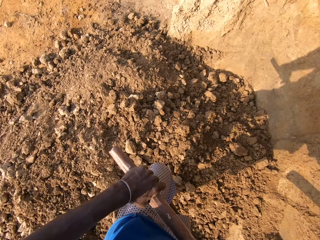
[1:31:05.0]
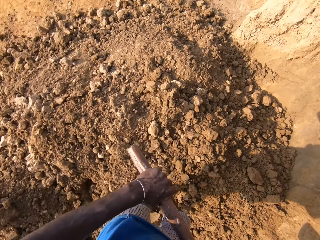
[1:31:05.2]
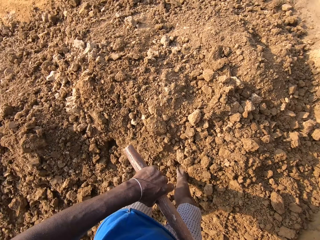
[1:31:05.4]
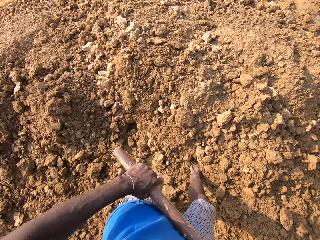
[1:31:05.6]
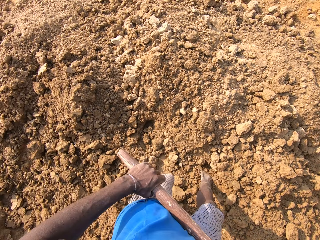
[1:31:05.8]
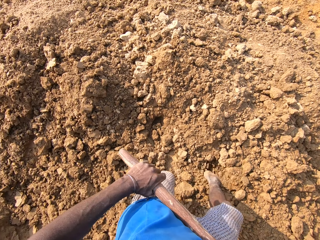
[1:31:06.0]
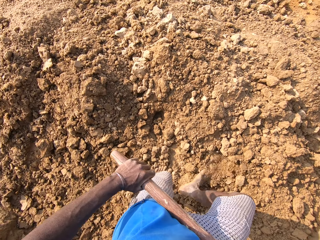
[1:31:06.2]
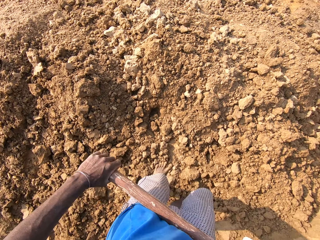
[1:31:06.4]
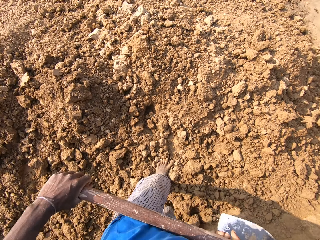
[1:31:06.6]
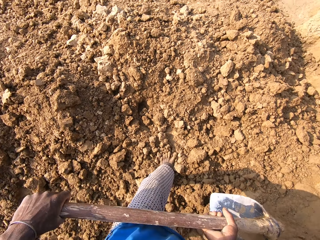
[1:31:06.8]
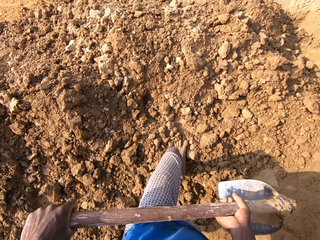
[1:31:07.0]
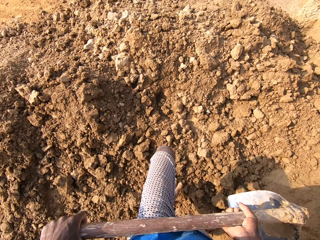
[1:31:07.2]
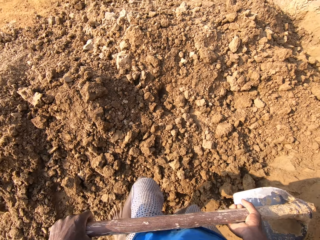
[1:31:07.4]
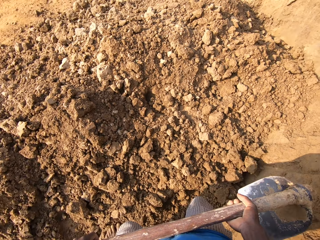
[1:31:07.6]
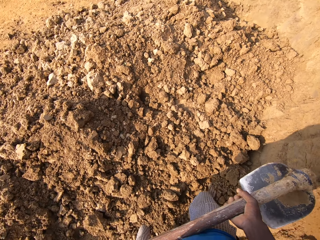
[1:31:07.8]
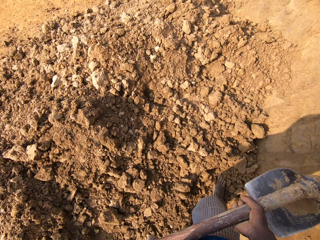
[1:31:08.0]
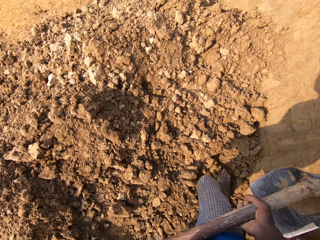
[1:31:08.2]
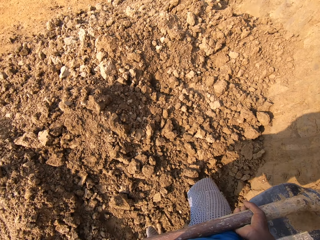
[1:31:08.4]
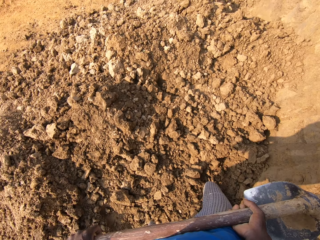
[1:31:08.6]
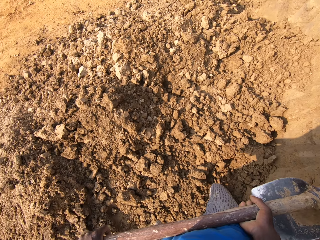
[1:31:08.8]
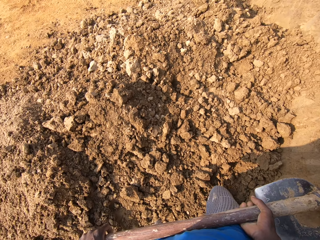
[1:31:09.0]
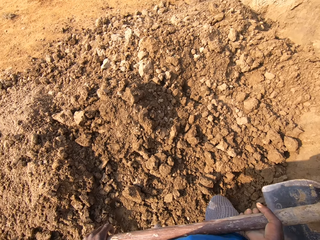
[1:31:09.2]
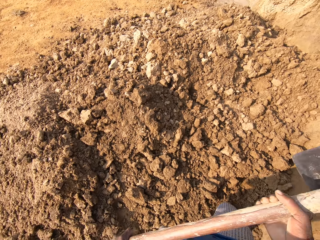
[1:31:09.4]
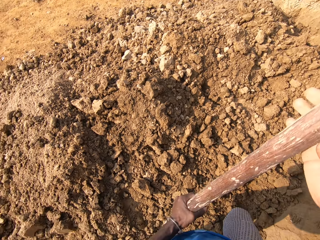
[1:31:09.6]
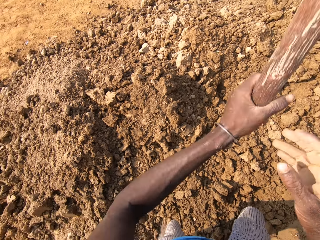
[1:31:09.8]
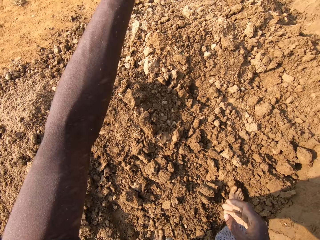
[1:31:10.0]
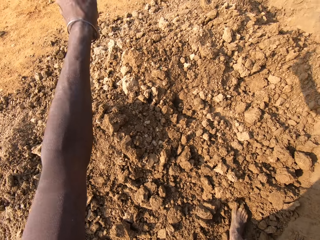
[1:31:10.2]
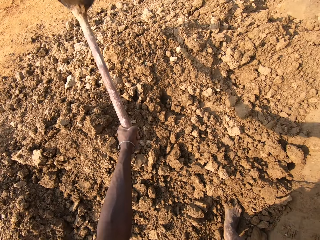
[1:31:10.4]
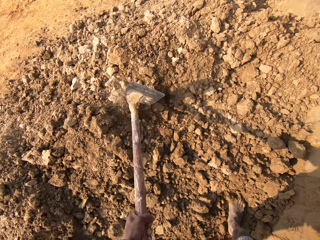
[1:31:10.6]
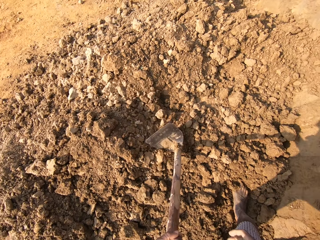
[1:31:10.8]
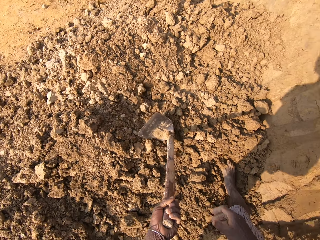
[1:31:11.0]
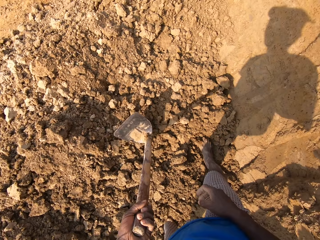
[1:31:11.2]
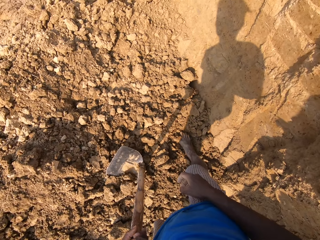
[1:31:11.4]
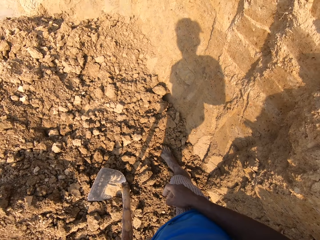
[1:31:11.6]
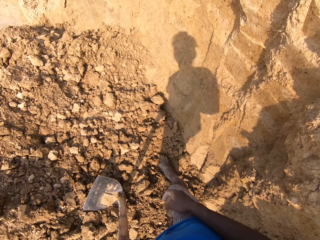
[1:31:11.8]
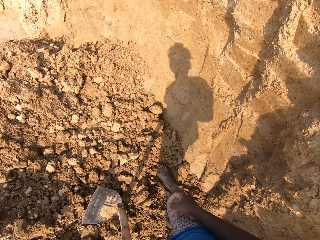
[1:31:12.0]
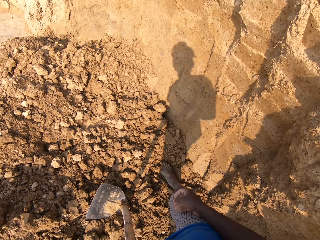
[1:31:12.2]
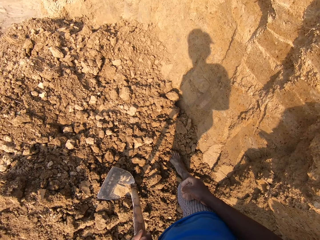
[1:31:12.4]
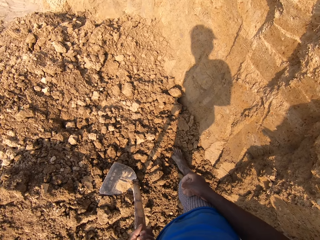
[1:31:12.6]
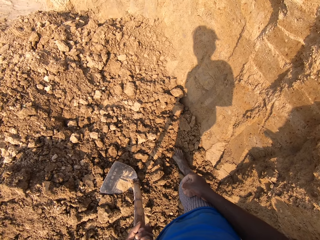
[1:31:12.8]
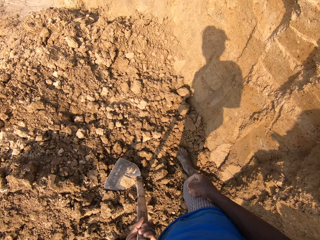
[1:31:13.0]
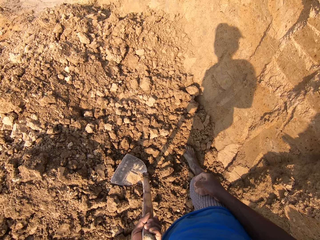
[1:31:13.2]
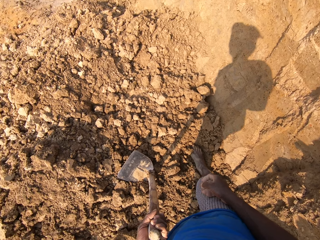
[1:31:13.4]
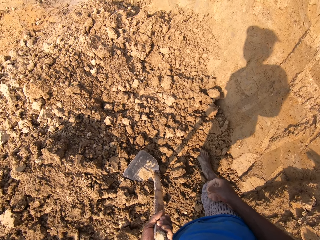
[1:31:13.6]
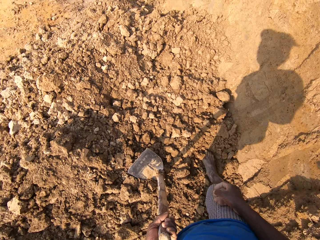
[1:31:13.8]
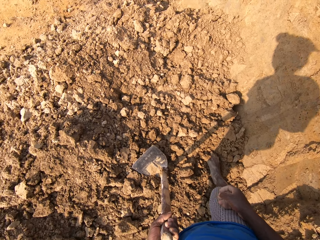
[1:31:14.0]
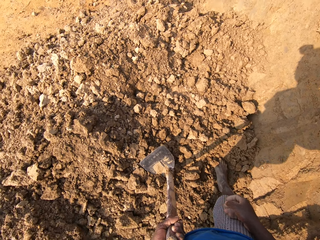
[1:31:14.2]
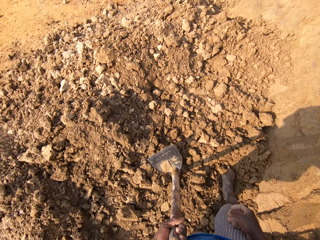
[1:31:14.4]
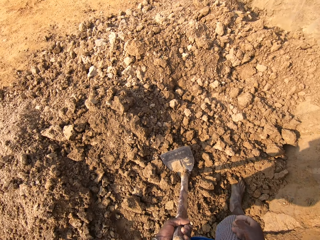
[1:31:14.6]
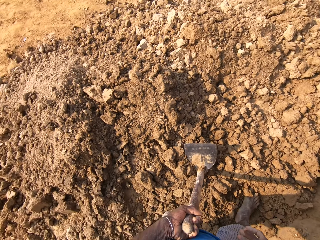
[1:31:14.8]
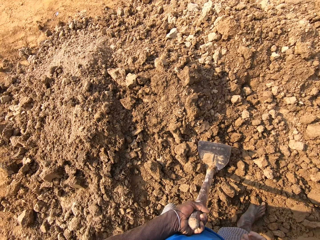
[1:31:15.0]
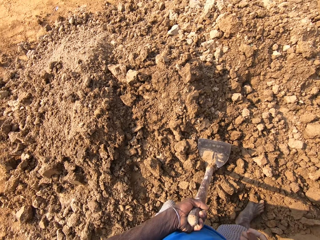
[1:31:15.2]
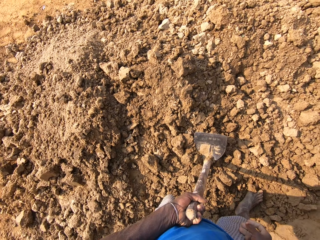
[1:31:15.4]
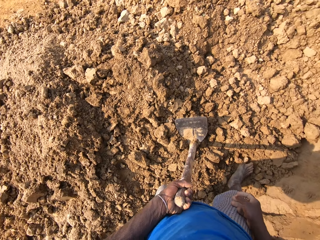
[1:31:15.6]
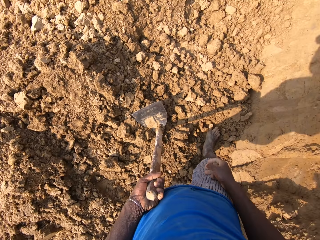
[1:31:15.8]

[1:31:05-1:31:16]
The camera wearer looks around the mine. They walk around the mine. They break the hard dirt with the hoe. They hit the hoe on the sand. They look around the mine.

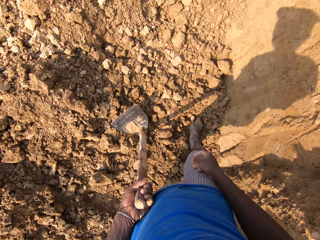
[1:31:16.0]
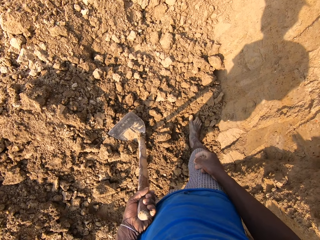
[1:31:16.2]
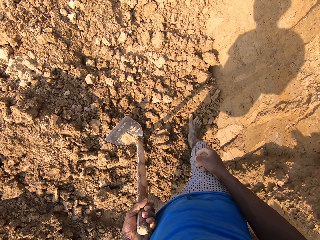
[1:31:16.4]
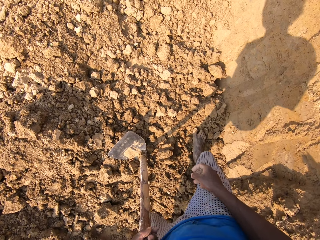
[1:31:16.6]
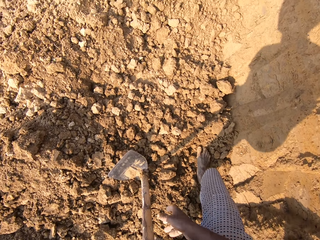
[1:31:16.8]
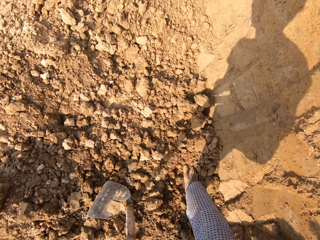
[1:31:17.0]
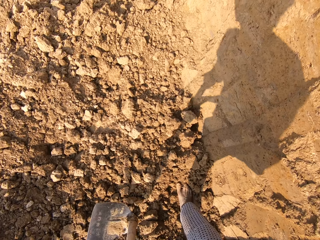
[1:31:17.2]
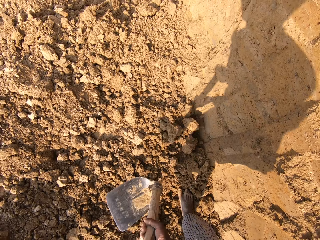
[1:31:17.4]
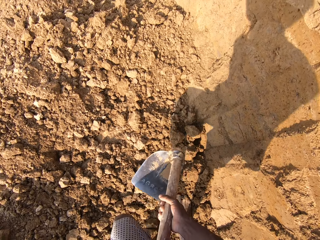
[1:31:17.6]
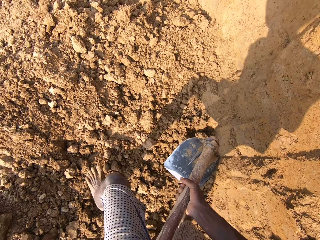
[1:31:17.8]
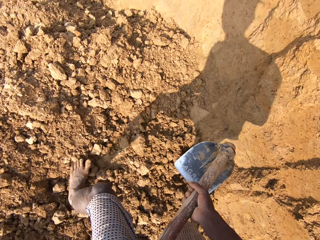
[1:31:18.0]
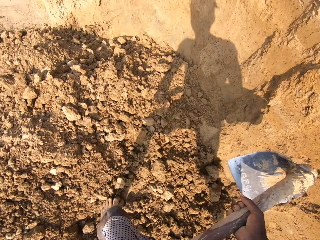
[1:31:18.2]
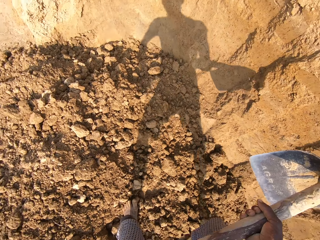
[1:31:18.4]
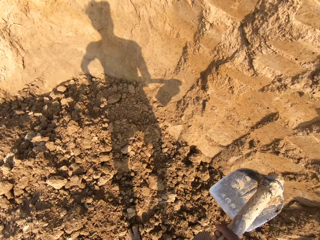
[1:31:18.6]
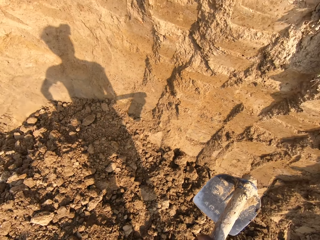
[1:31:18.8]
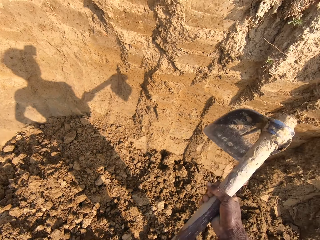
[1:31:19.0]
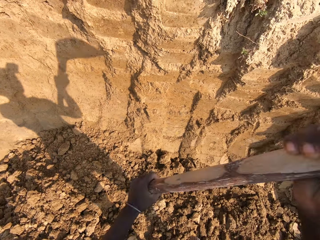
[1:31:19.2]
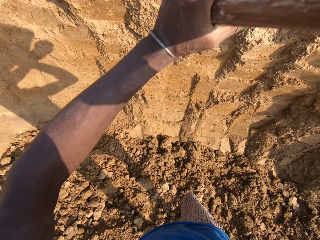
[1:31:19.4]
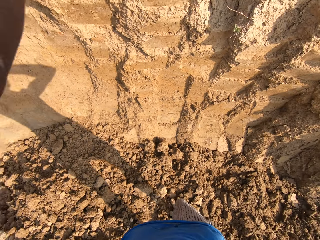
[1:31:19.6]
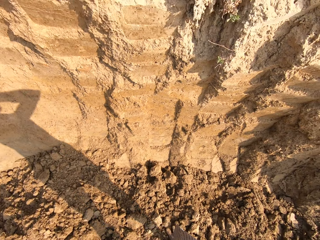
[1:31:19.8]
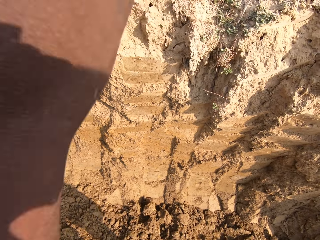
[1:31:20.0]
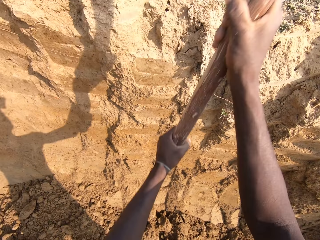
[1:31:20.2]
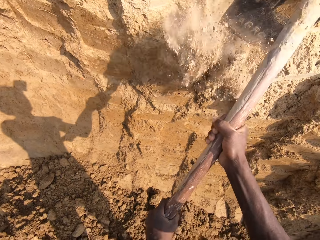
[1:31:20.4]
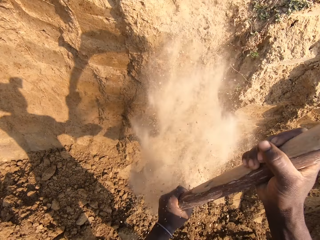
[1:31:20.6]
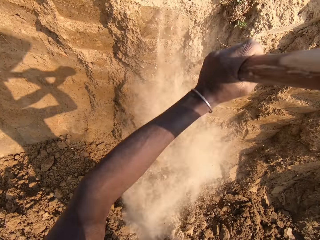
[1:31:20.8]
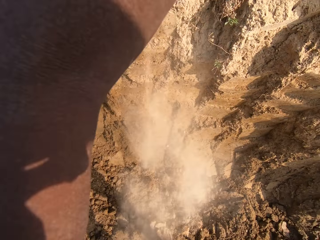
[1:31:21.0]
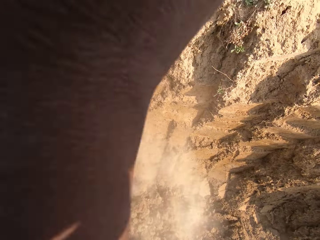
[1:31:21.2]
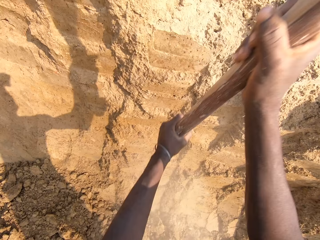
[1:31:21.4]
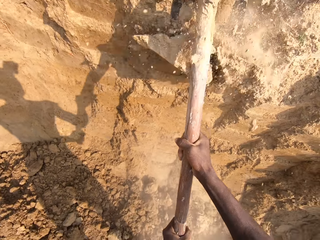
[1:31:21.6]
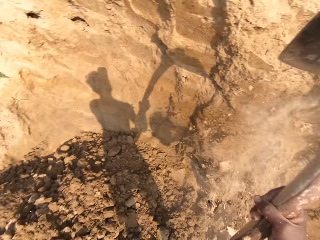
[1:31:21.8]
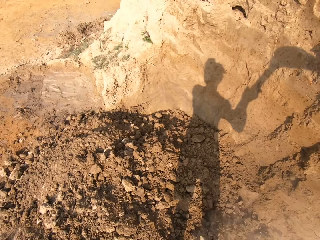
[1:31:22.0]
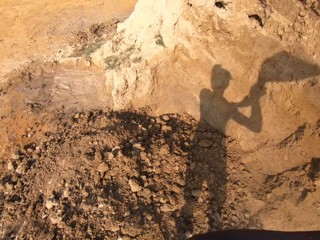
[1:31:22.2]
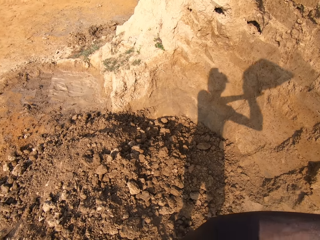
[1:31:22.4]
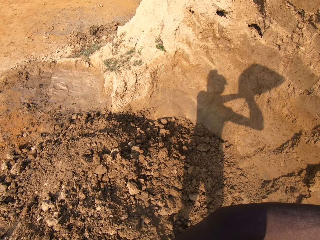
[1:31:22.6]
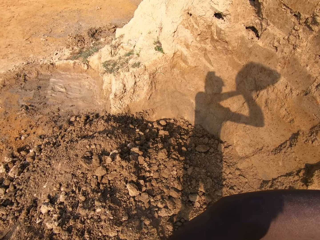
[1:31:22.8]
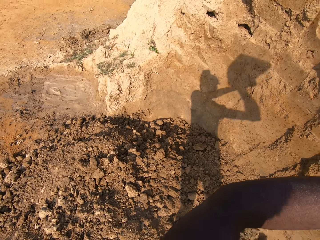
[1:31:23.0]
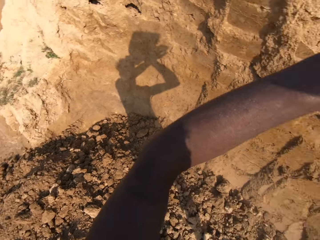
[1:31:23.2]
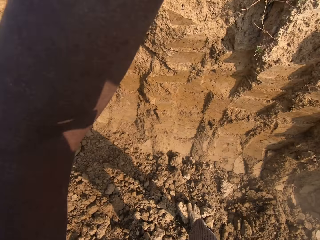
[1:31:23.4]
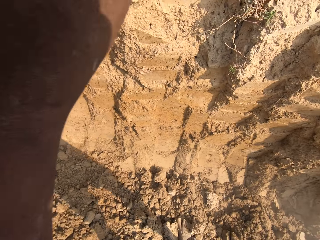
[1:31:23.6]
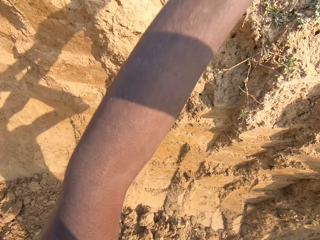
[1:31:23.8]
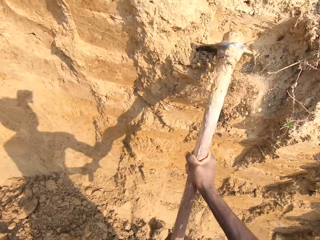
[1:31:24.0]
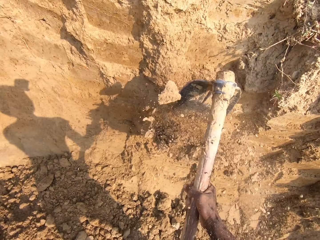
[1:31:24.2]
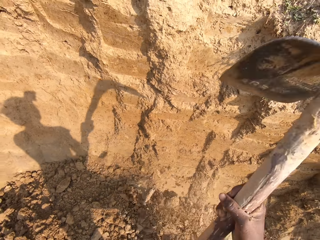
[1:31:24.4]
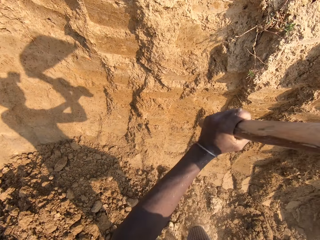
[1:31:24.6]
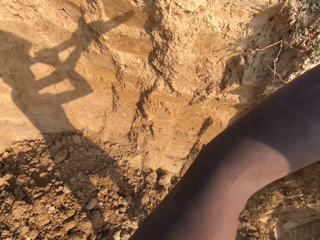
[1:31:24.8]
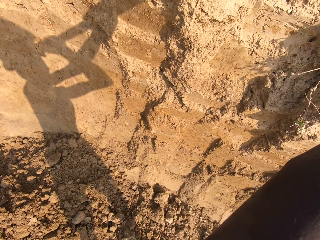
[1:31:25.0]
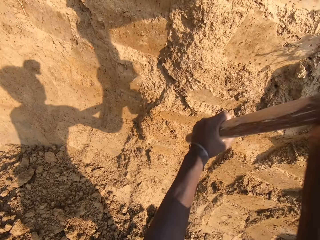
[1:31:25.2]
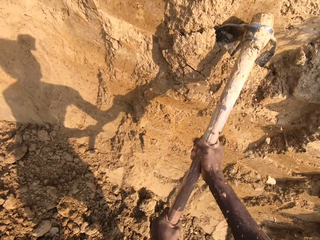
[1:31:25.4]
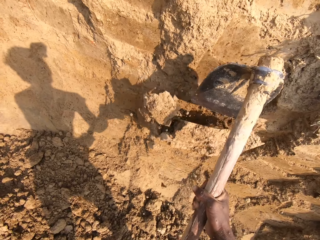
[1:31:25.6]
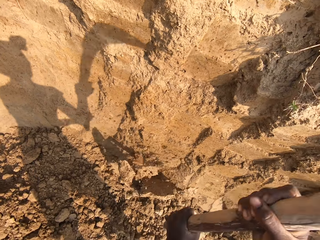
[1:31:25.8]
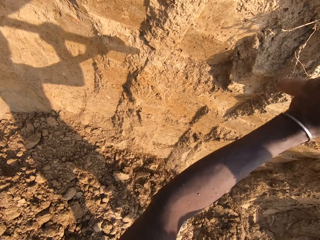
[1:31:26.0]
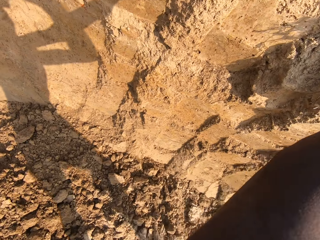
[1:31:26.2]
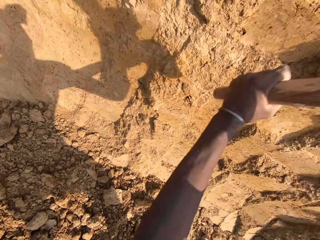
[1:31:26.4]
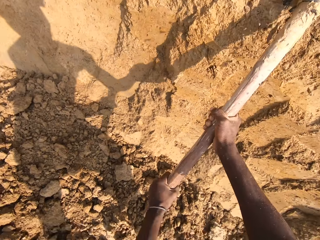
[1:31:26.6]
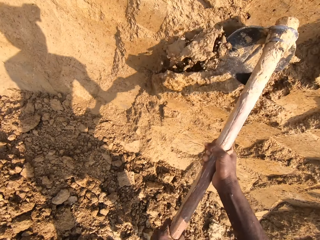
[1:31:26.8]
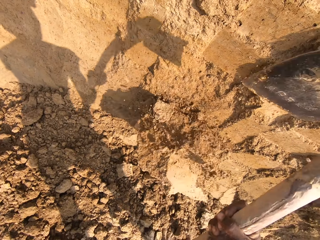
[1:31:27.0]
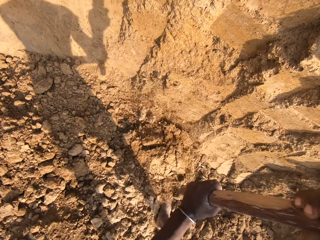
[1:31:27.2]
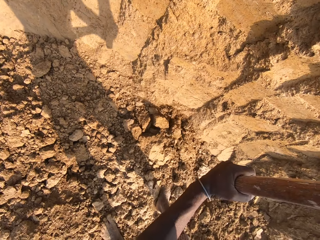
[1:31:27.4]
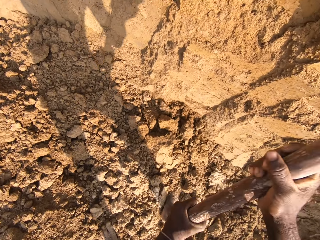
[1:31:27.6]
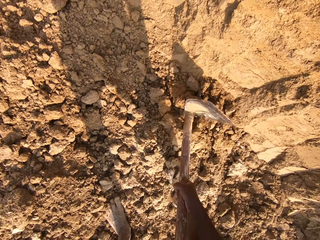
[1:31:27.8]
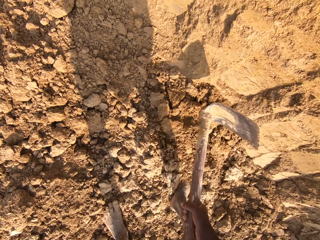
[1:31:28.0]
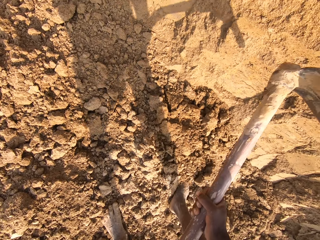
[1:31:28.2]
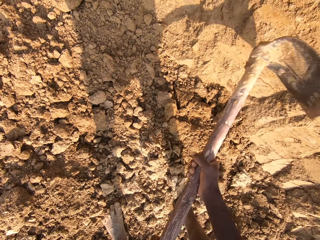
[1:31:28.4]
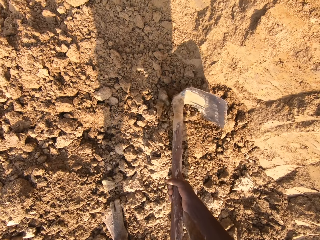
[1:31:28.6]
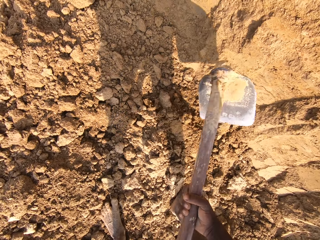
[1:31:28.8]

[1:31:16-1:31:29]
The camera wearer lifts the hoe from the sand. They walk around the mine. They dig the ground with the hoe. They break the sand with the hoe. They break the hard dirt with the hoe.
